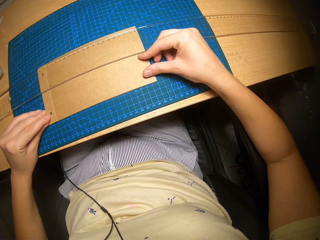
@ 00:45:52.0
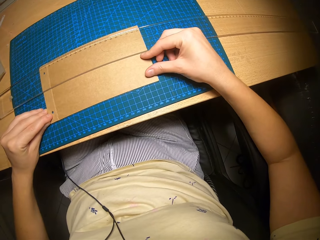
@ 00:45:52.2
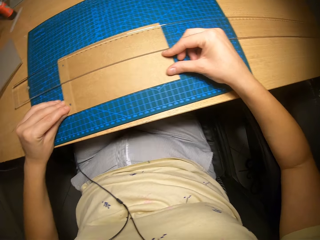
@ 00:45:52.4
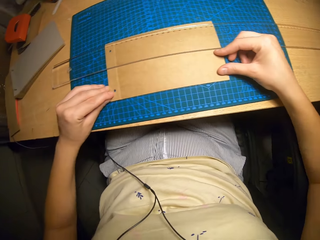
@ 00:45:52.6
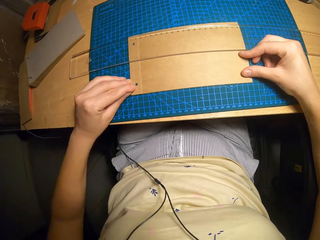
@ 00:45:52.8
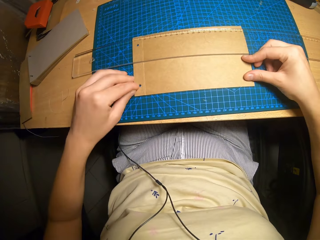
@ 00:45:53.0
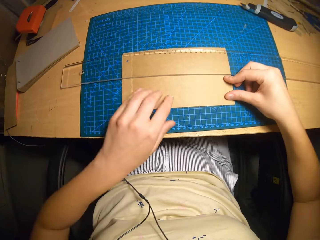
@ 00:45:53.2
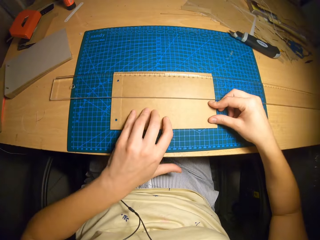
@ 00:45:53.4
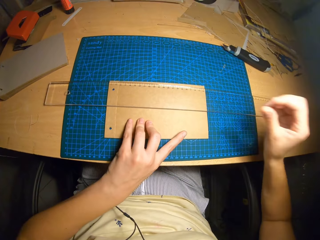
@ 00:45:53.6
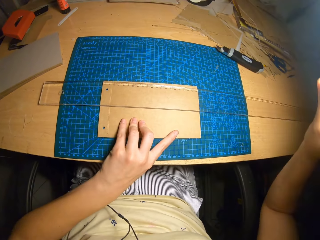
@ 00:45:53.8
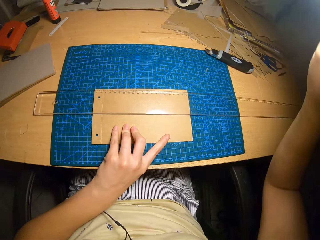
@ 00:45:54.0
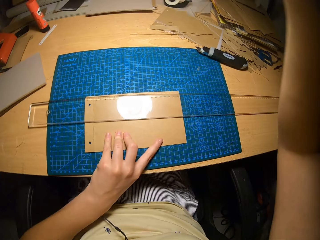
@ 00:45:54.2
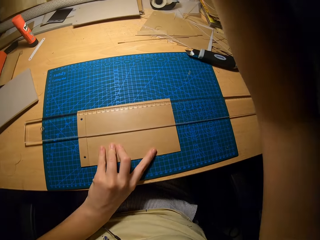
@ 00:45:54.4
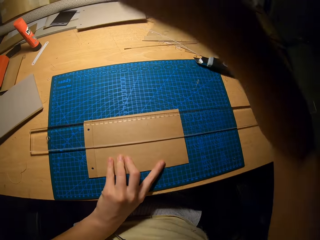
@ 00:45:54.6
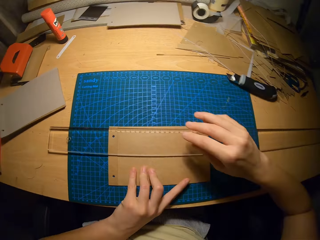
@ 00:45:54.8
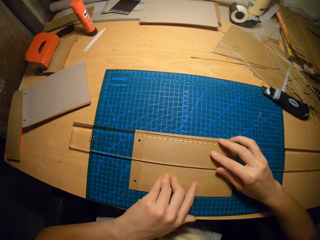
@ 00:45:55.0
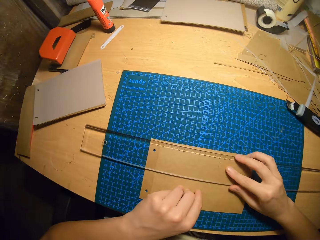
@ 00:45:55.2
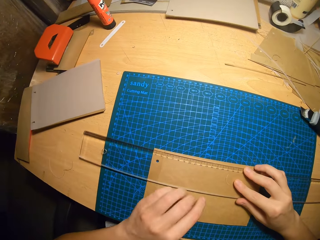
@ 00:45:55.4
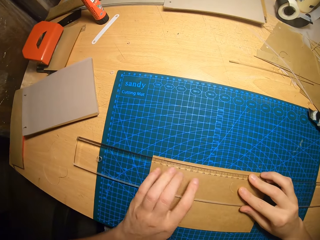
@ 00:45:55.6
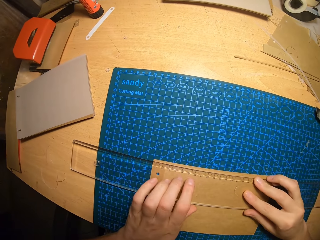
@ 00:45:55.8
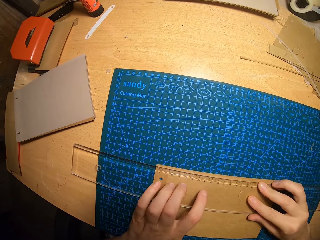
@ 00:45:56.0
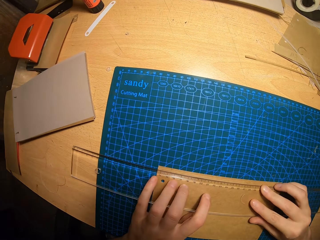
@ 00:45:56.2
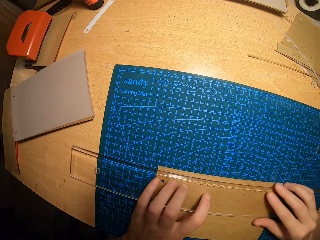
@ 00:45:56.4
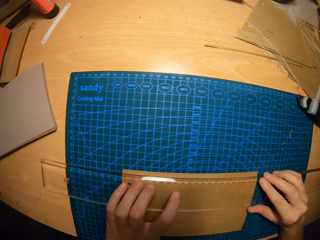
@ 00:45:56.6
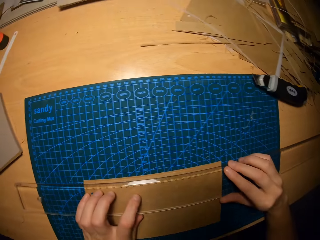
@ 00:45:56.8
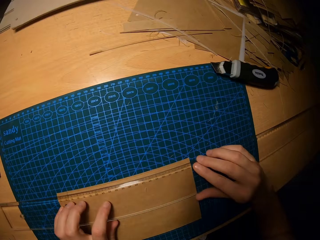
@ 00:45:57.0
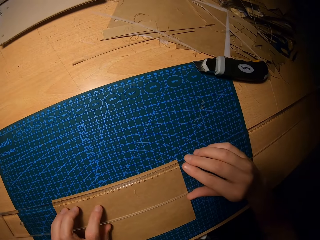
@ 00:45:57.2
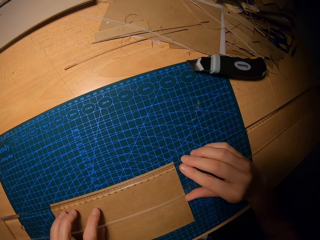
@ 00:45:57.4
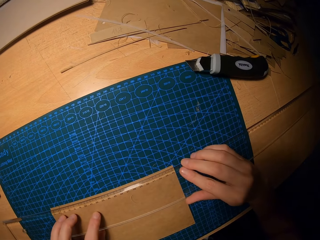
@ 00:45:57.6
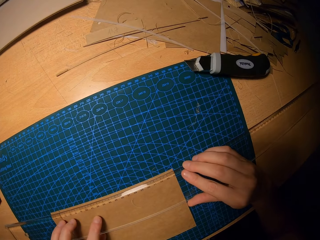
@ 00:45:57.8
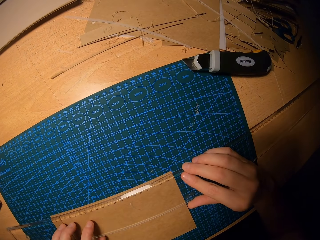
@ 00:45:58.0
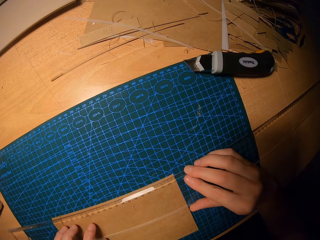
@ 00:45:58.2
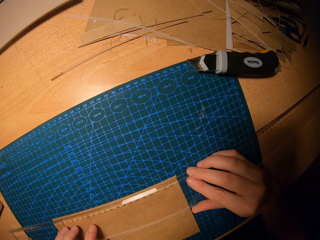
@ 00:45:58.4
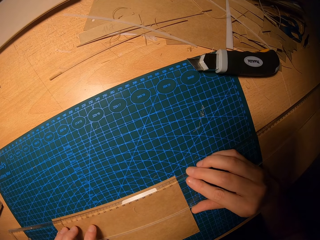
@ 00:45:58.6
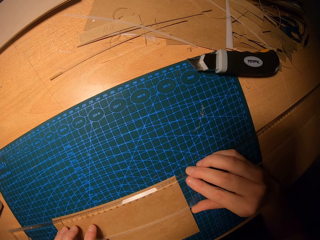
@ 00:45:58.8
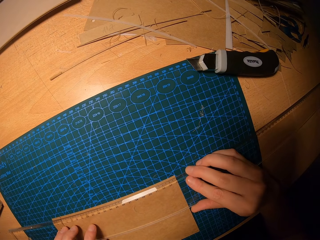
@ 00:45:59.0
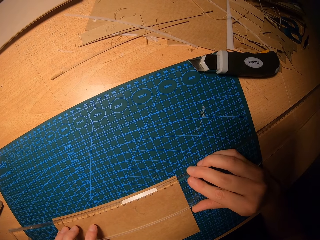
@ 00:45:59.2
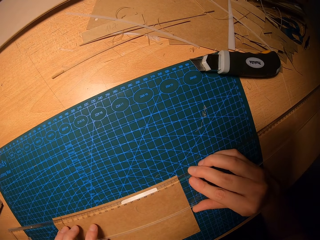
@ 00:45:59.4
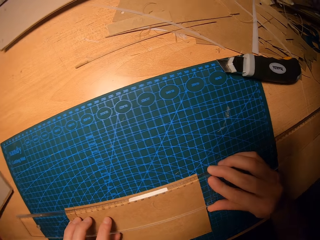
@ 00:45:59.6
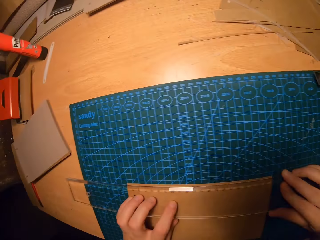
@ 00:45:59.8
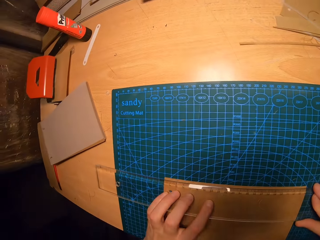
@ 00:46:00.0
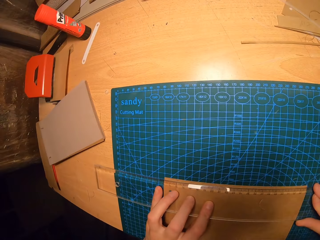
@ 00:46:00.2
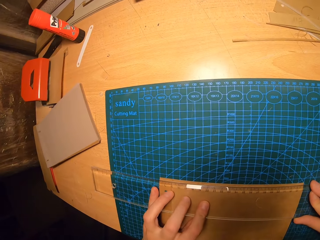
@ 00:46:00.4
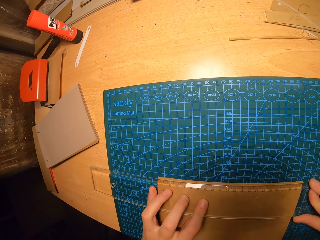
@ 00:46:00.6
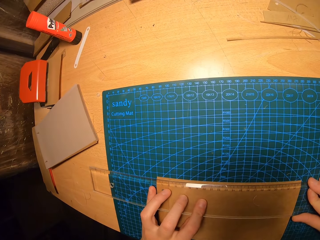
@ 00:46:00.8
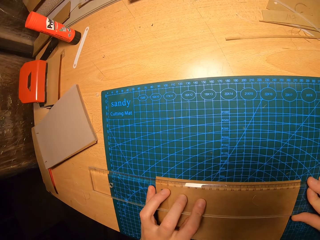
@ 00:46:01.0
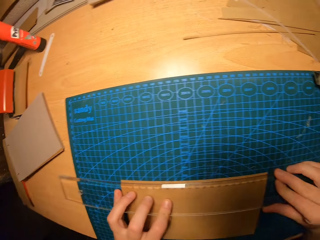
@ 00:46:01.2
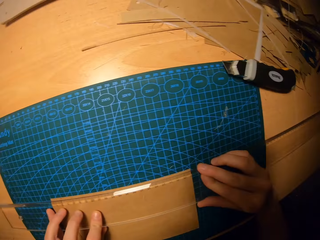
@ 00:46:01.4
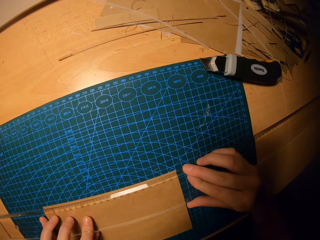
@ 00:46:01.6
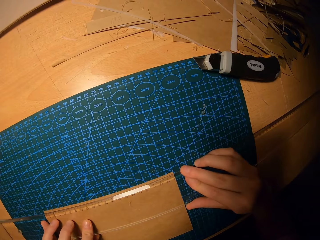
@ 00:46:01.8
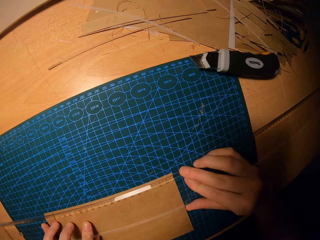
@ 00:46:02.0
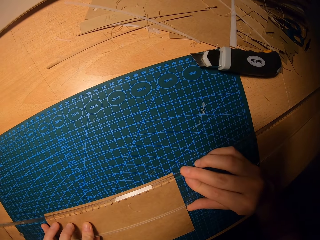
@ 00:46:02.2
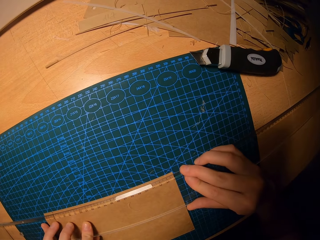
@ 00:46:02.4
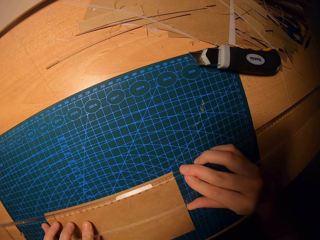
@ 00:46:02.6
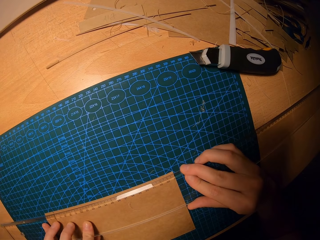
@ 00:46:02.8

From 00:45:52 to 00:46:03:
The camera wearer adjusts the light with his right hand. He aligns the ruler on the cardboards with his hands. He holds the ruler on the manila papers on the table.

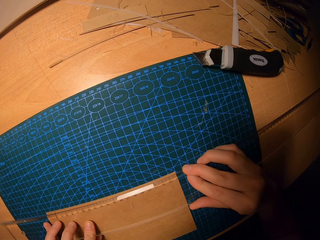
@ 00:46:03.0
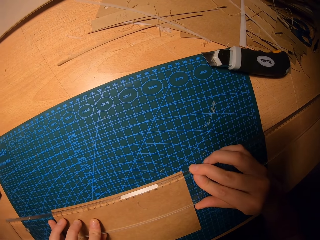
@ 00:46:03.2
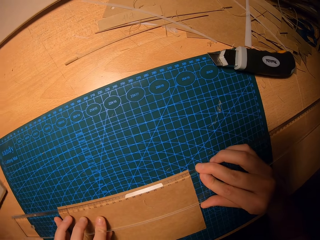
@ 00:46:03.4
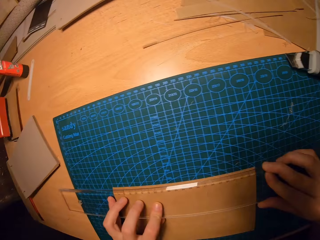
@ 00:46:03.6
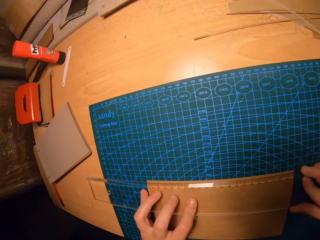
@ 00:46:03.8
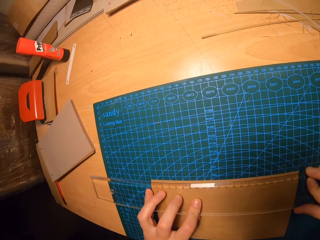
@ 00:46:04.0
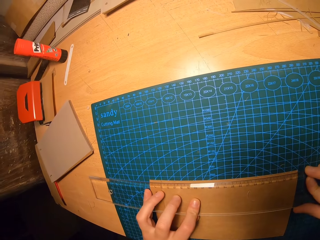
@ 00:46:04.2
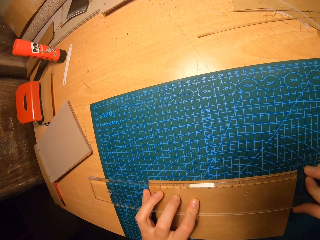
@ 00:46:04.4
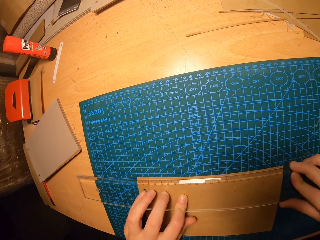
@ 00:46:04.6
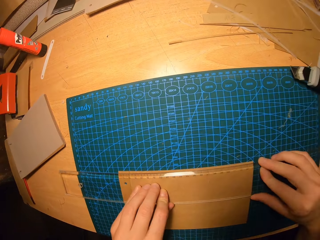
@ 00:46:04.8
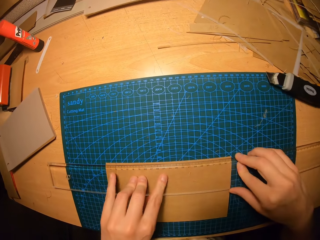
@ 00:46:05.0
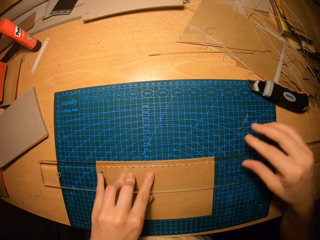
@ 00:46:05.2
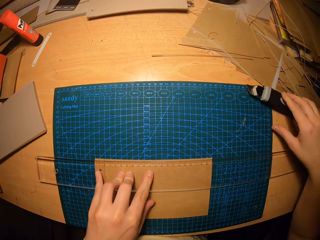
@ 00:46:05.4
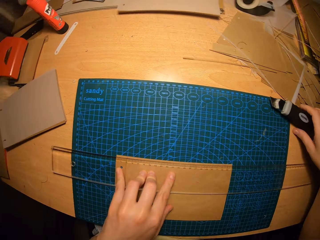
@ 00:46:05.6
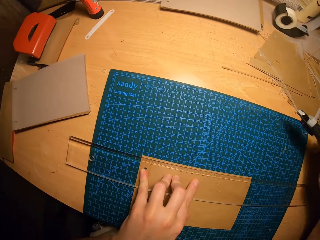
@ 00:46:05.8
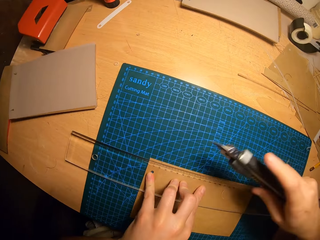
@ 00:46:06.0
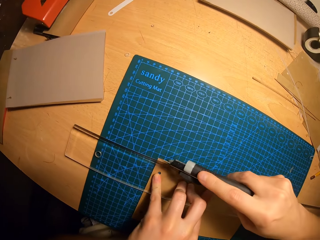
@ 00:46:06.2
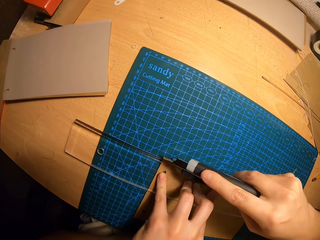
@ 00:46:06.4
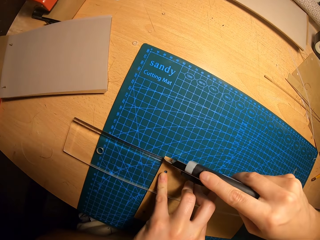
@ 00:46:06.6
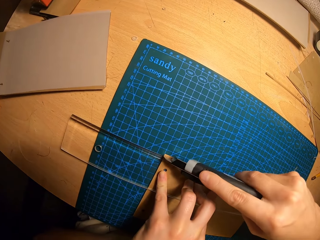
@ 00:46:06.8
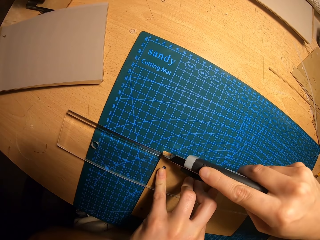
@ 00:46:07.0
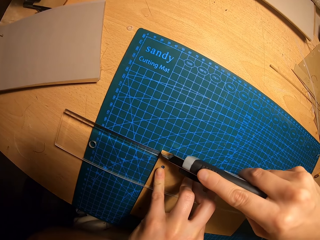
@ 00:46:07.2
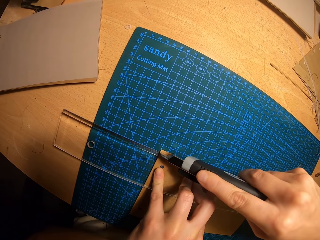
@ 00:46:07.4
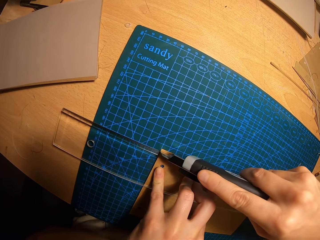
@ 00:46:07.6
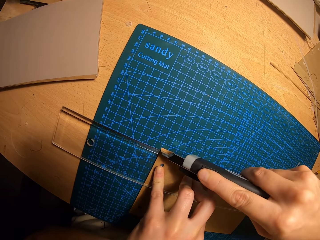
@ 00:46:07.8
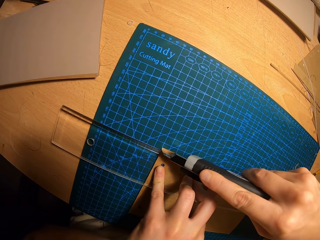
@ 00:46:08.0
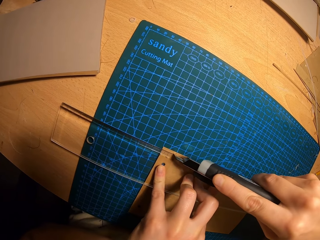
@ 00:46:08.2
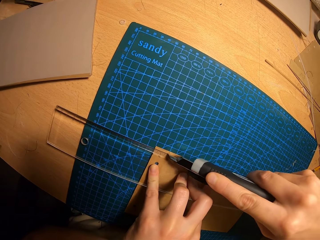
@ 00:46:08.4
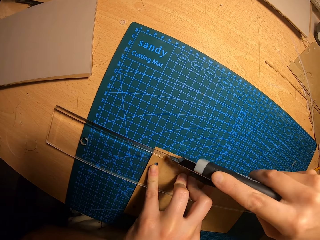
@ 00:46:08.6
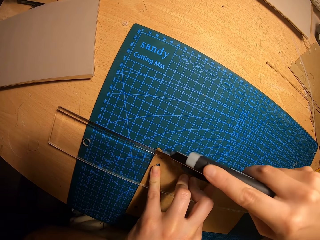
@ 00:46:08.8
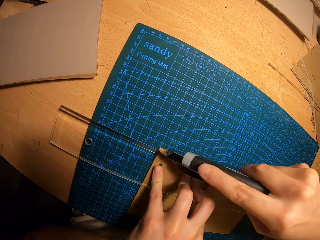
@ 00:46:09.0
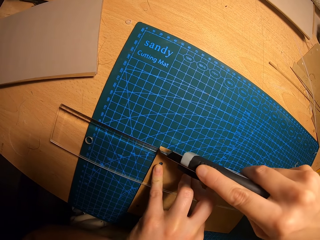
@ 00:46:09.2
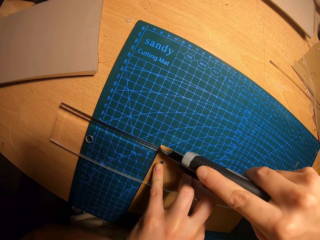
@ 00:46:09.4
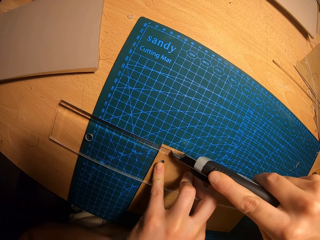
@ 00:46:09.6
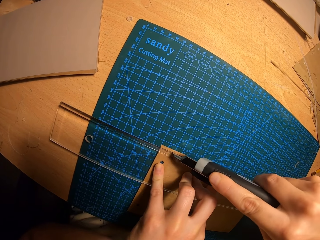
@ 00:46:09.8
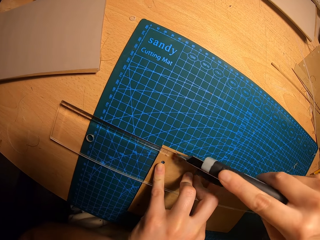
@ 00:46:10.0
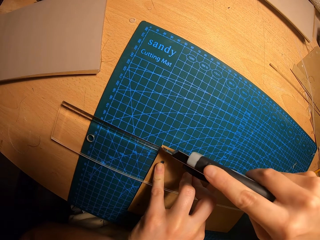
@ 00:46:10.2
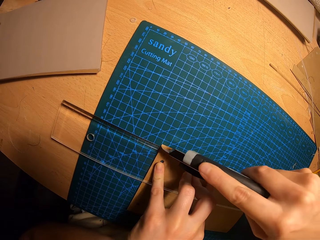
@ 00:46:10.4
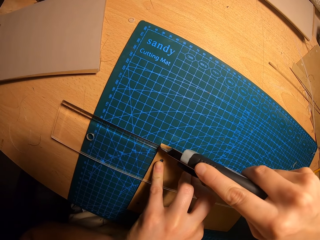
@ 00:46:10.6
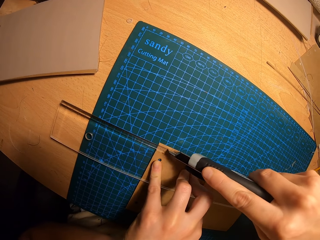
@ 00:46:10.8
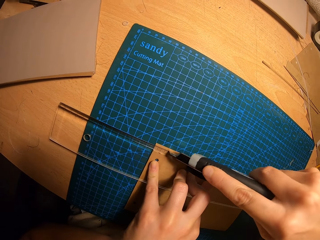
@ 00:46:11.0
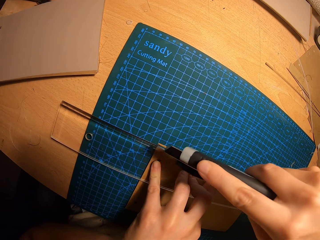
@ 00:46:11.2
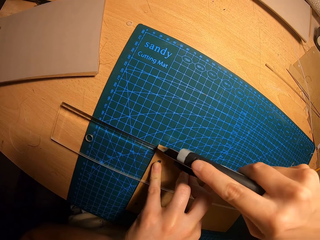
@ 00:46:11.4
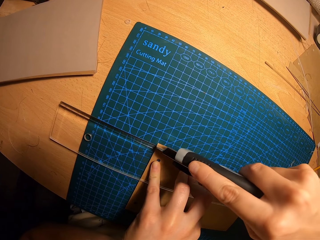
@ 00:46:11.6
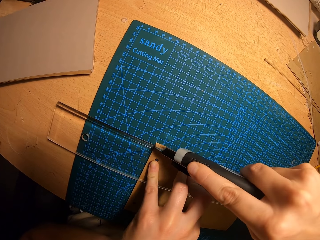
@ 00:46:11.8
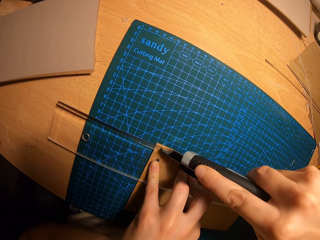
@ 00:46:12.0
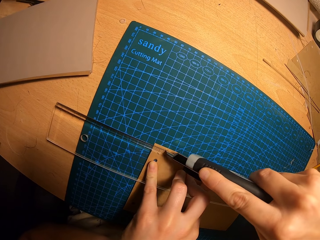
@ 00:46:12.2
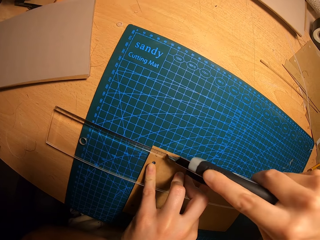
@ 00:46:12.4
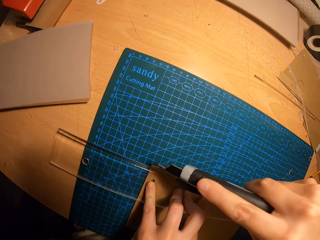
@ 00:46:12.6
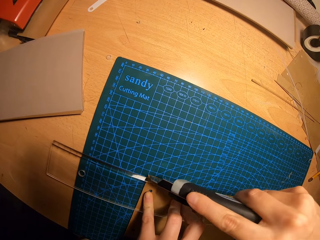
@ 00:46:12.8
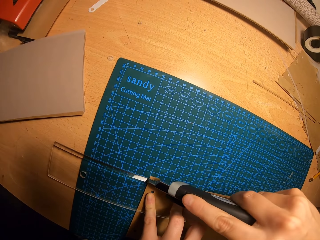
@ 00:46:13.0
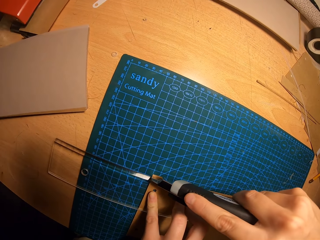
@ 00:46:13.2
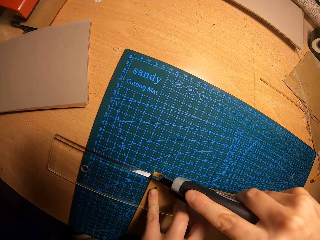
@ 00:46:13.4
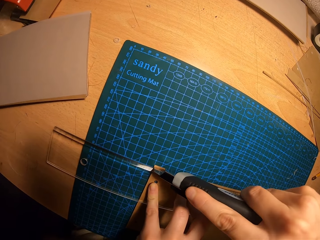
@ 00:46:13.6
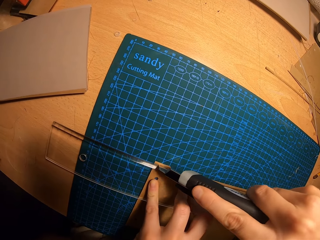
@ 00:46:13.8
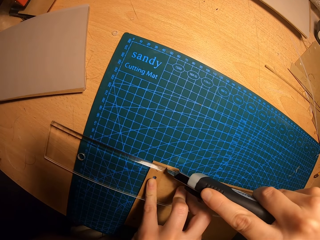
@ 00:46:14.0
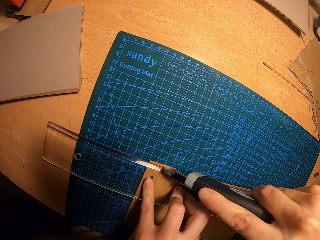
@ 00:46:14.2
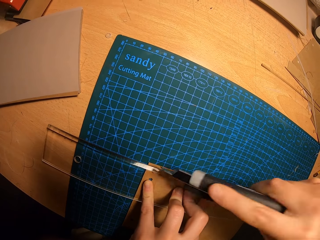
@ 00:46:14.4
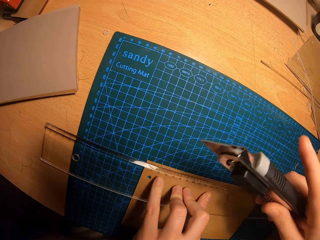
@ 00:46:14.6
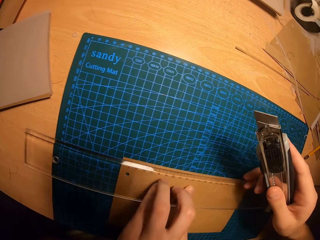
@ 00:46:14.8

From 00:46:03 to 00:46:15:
The camera wearer picks up a cutter on the table with his right hand. He cuts a part of the cardboard with the cutter.
